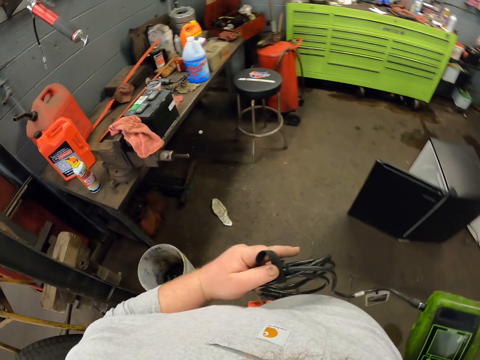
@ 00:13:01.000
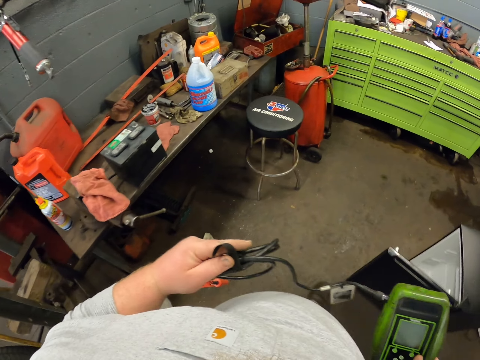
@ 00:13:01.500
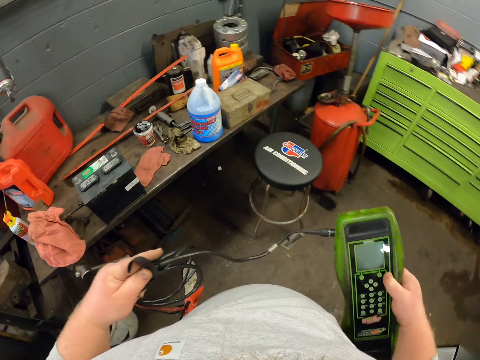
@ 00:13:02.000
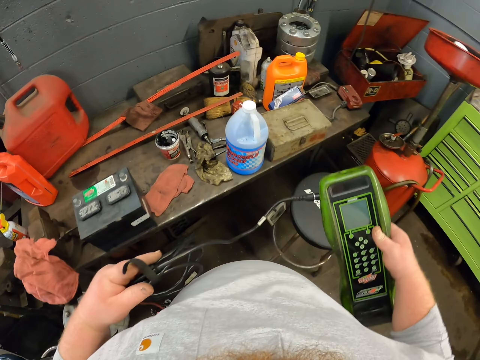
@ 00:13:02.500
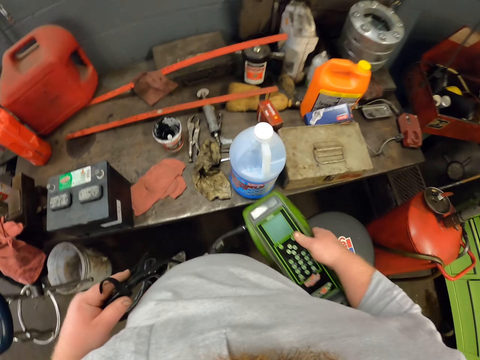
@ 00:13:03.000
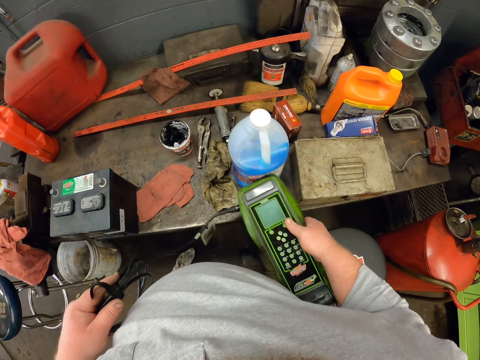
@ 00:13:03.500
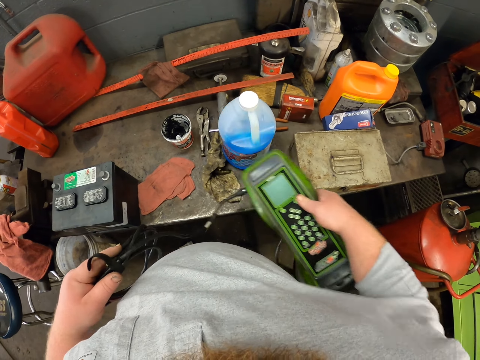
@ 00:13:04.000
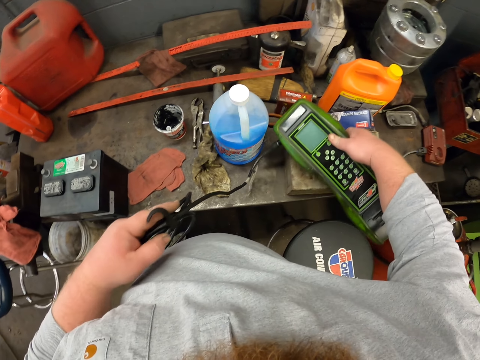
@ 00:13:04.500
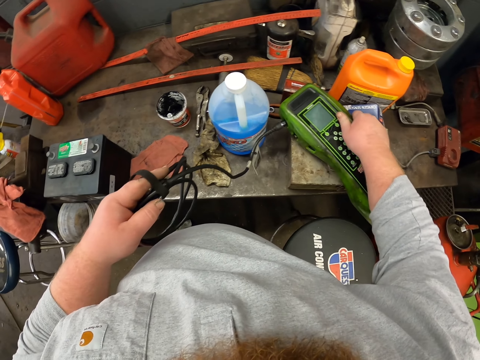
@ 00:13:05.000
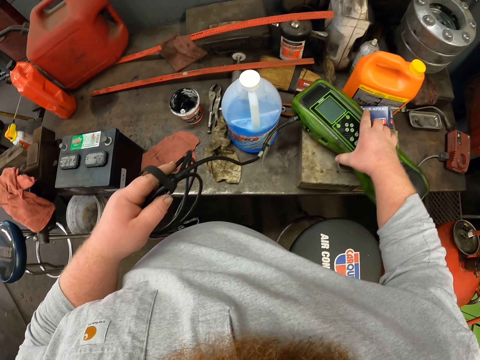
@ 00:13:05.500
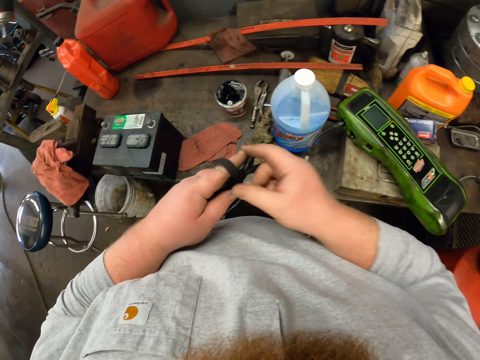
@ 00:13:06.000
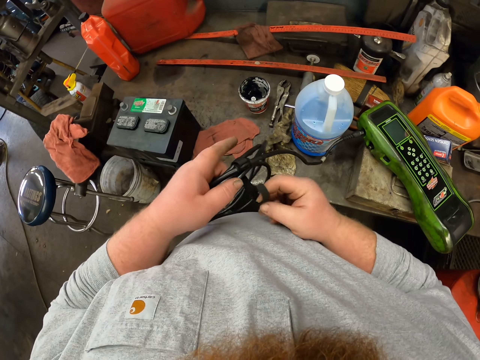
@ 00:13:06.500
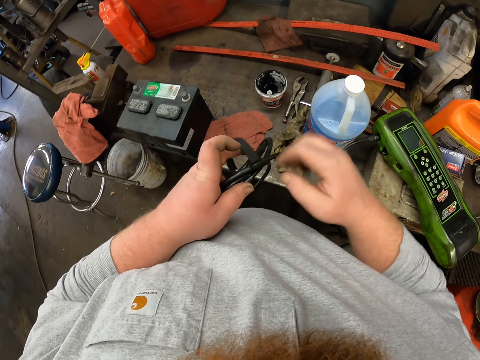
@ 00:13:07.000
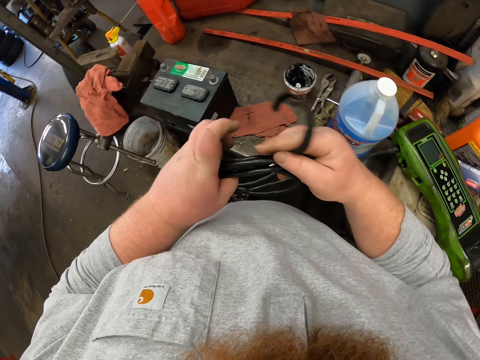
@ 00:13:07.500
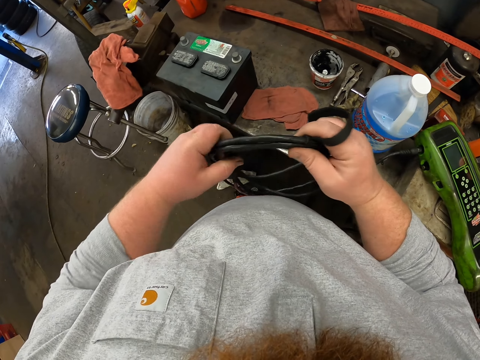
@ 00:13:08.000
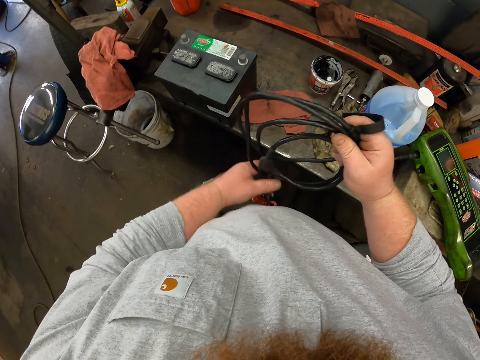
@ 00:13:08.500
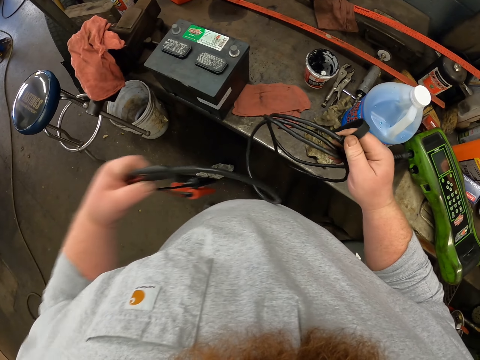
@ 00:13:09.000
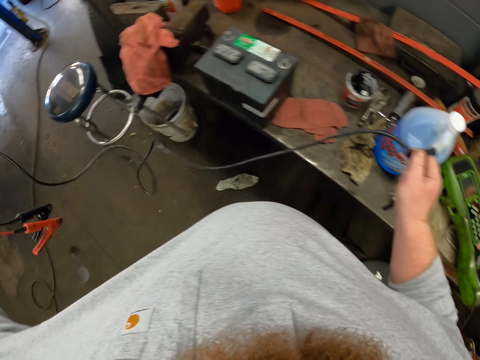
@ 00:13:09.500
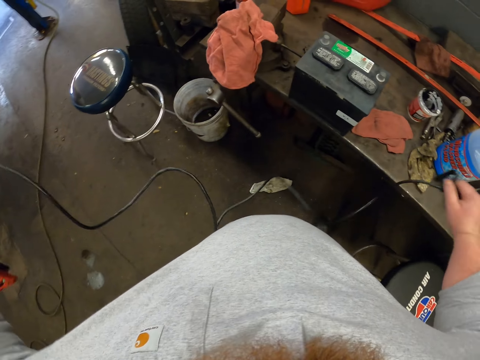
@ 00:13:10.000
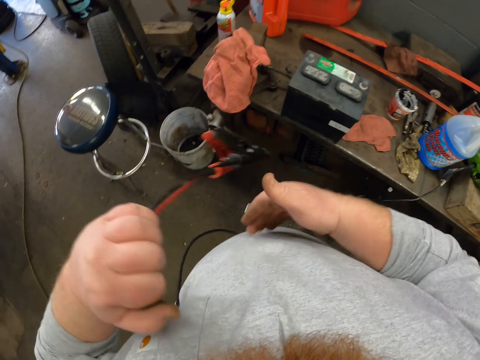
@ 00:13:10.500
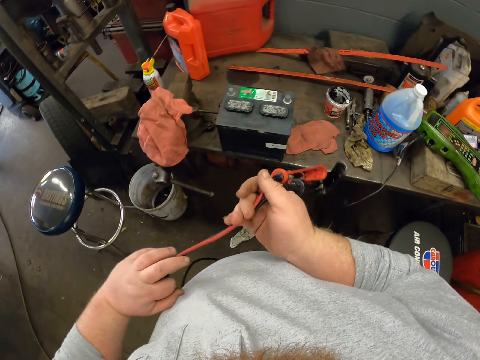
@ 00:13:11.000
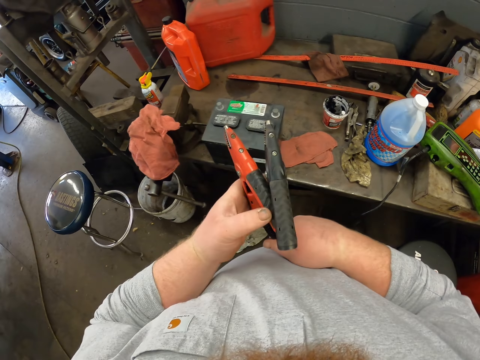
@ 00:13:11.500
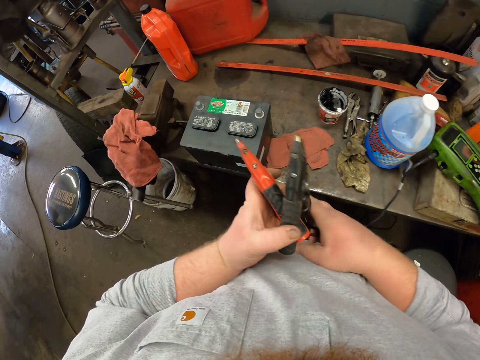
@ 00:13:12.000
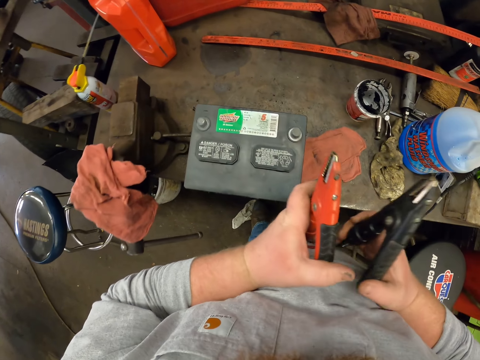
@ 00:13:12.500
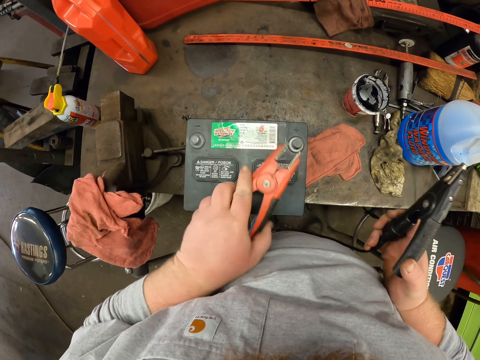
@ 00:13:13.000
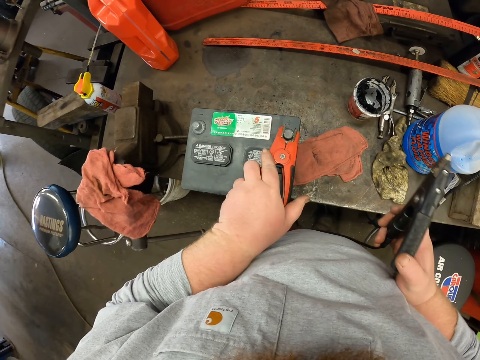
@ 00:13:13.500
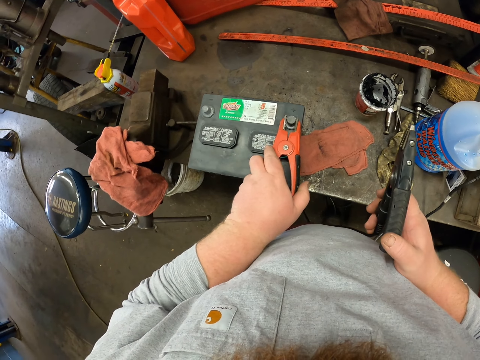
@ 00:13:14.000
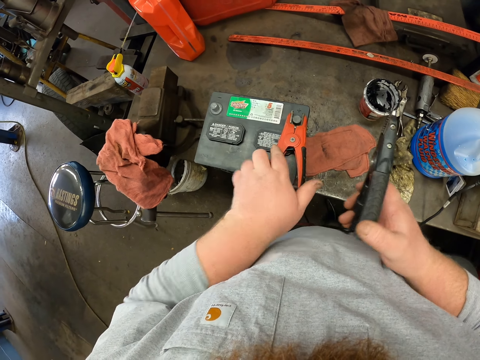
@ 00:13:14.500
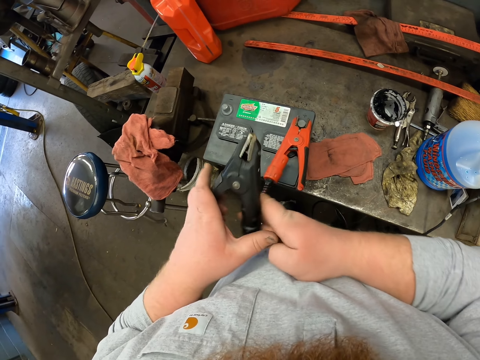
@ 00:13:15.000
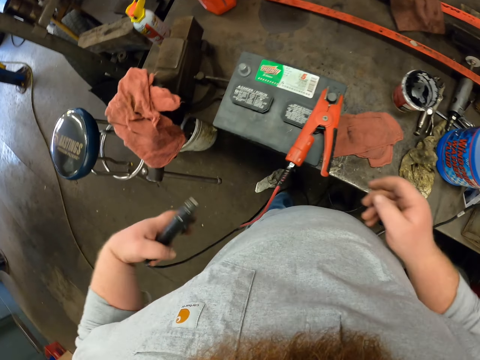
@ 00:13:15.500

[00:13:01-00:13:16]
The camera wearer puts the POS machine or tester device on top of the table. They touch the wire of the POS machine. They unwrap the cable. They hook the tester to the battery.

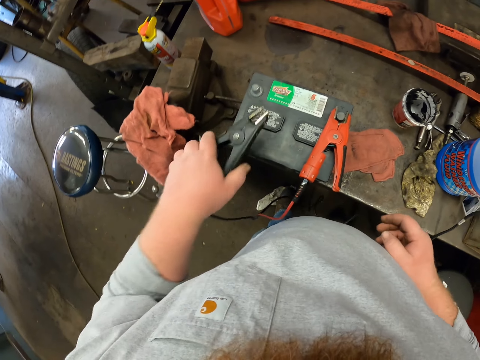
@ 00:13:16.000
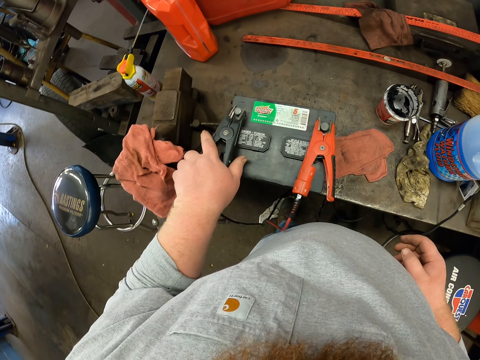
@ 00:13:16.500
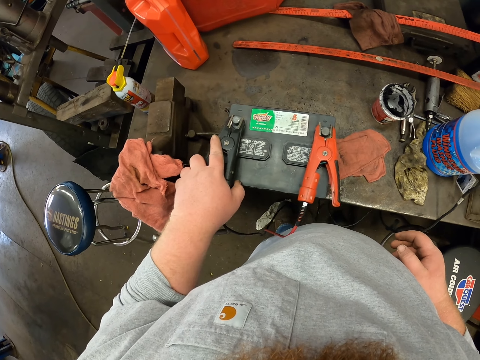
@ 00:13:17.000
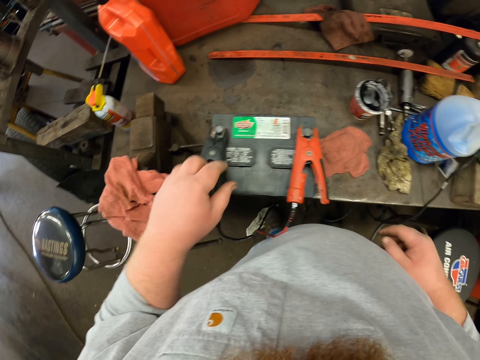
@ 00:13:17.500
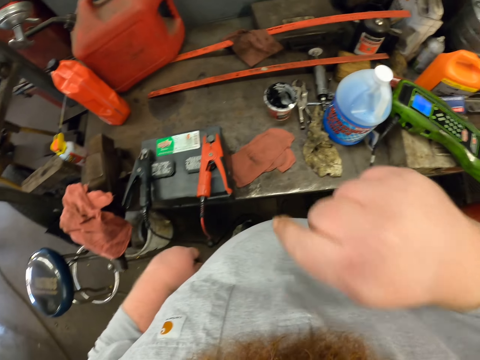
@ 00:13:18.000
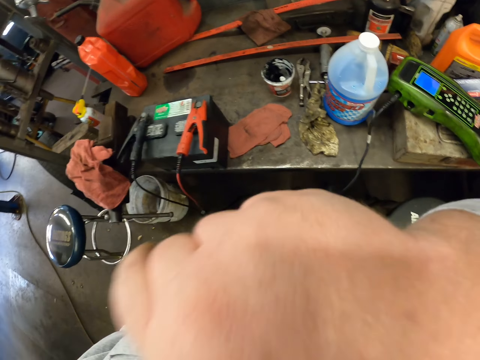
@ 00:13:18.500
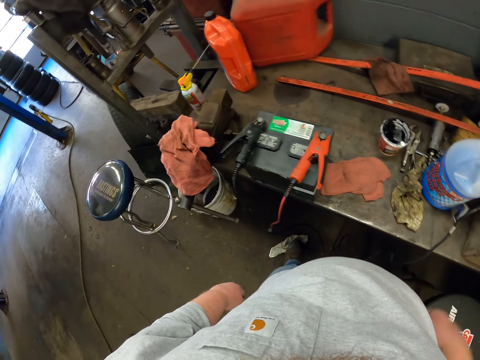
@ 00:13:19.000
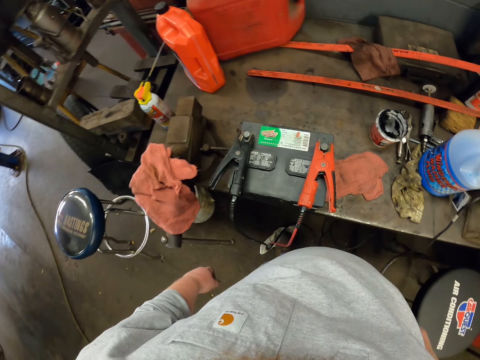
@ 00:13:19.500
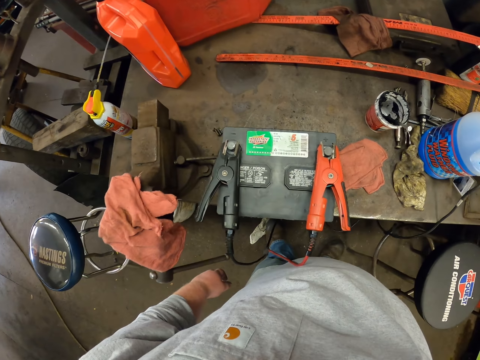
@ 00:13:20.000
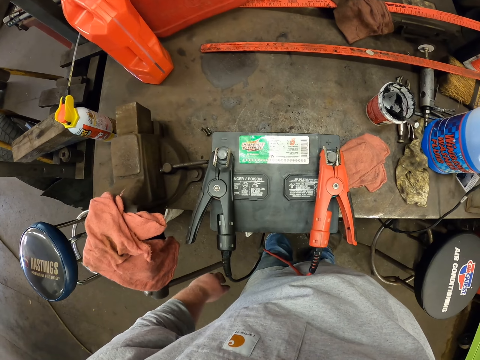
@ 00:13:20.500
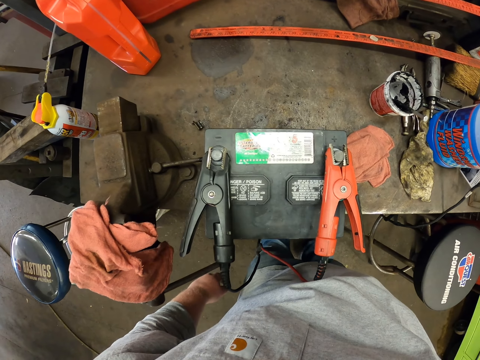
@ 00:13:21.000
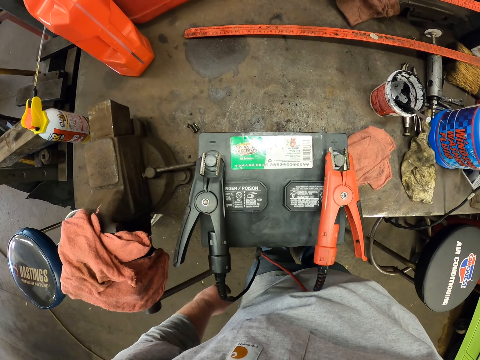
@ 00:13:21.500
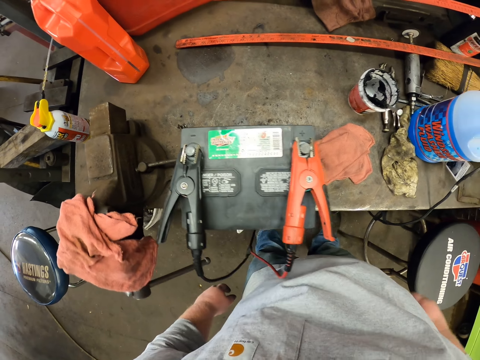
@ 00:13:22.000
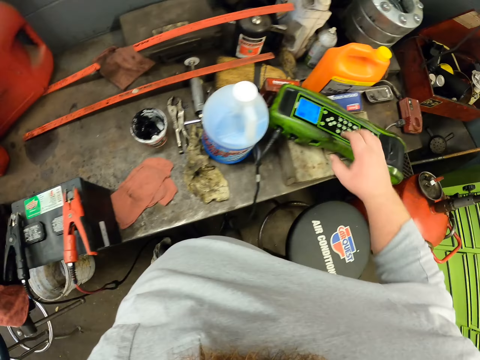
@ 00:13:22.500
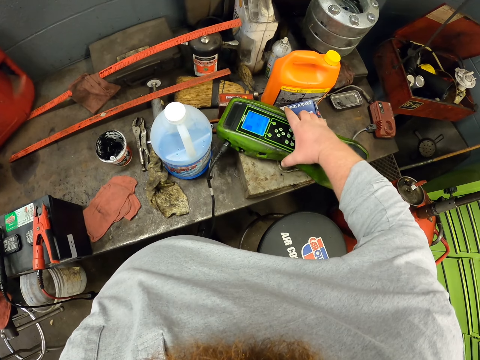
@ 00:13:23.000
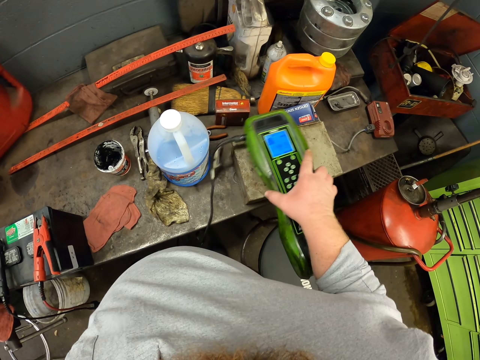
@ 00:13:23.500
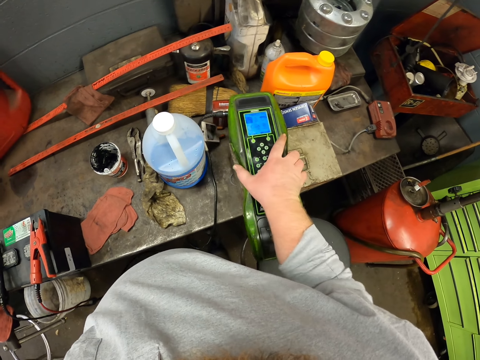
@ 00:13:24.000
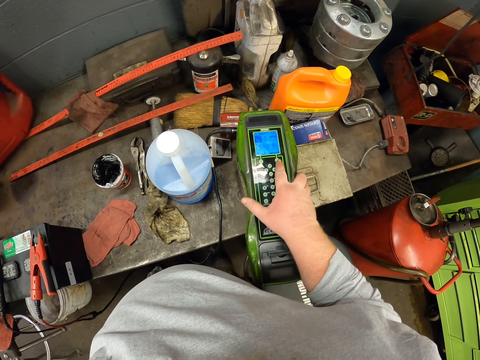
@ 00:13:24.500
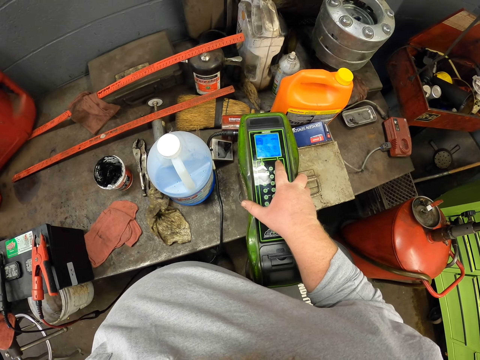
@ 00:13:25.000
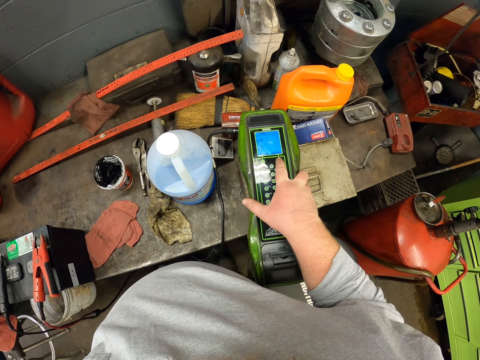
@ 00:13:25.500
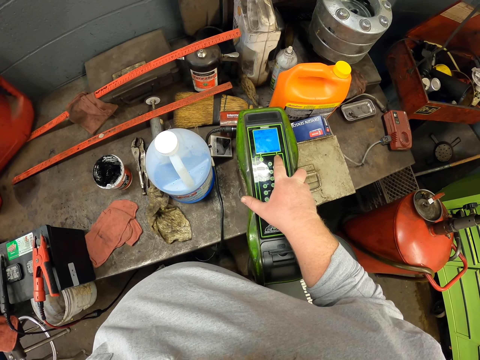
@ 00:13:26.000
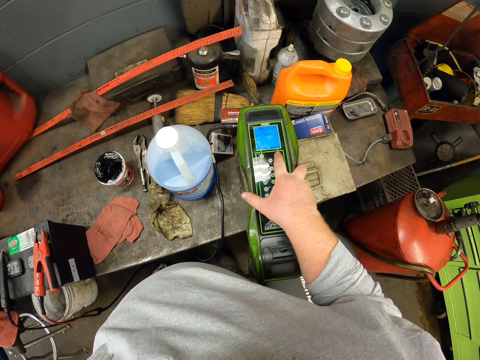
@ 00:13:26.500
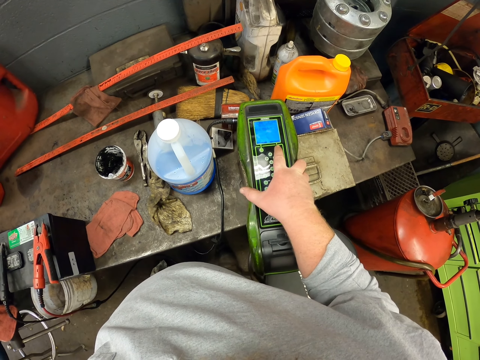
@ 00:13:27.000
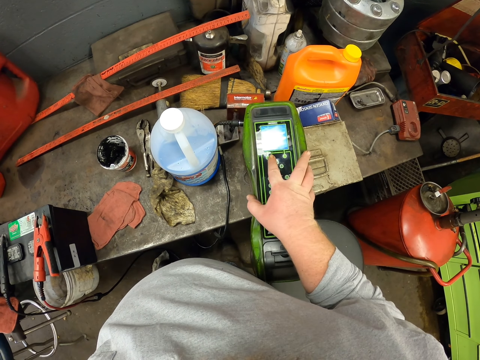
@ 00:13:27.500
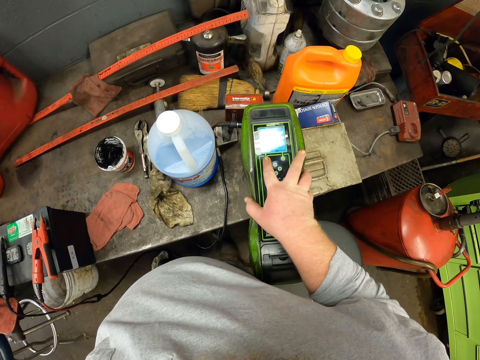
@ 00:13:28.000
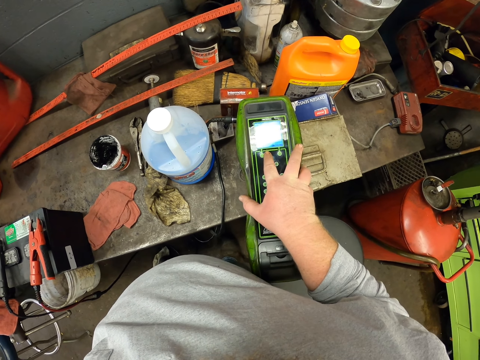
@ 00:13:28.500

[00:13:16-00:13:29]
The camera wearer wipes his face. He picks up the tester device. He touches the POS machine. He operates the tester device. He dials on the POS machine.
